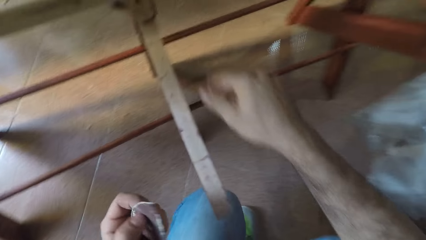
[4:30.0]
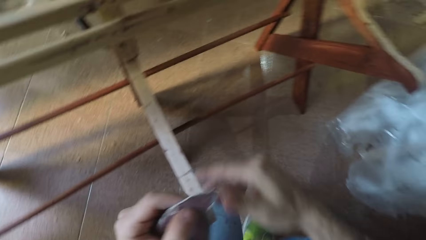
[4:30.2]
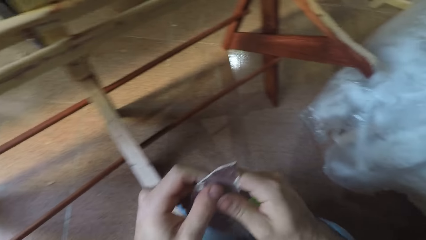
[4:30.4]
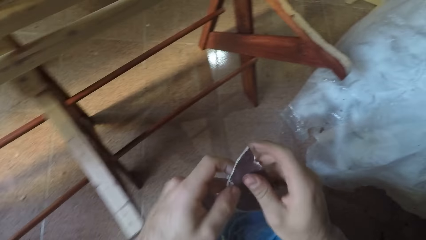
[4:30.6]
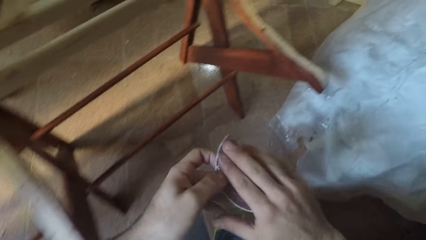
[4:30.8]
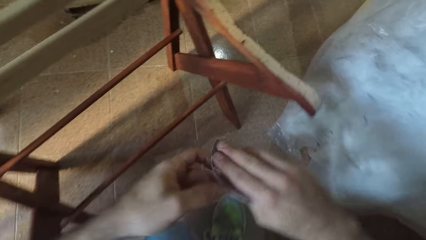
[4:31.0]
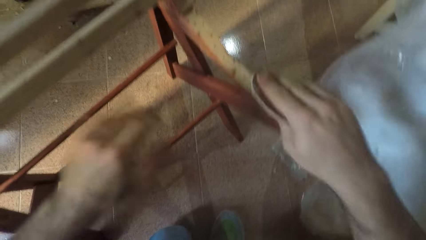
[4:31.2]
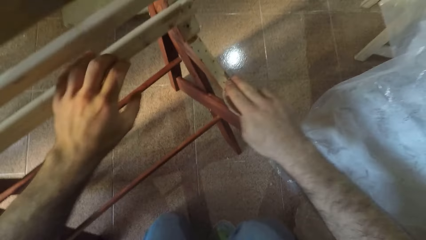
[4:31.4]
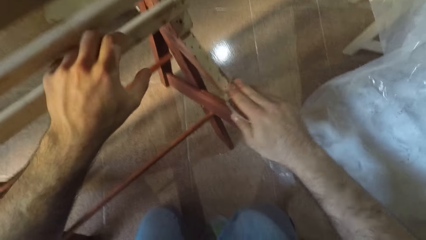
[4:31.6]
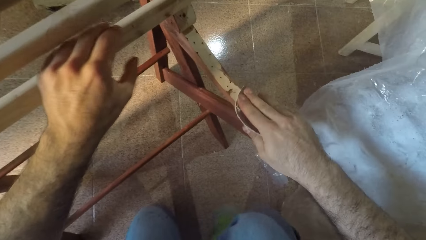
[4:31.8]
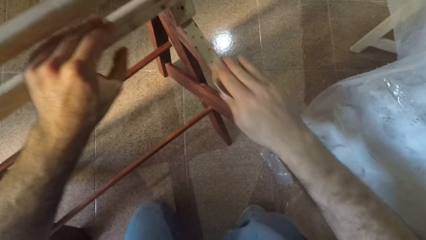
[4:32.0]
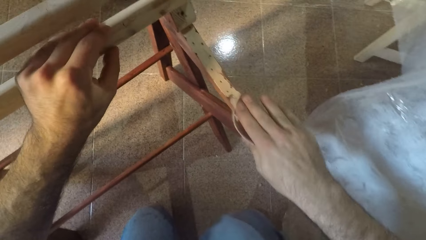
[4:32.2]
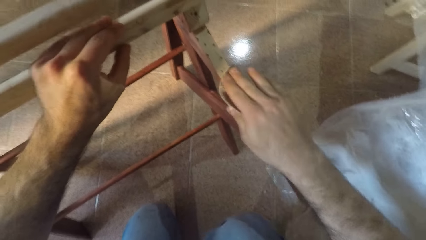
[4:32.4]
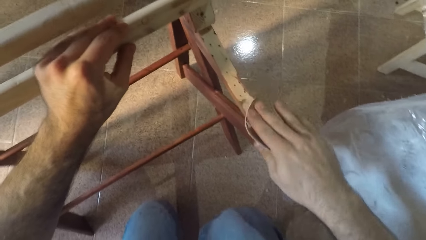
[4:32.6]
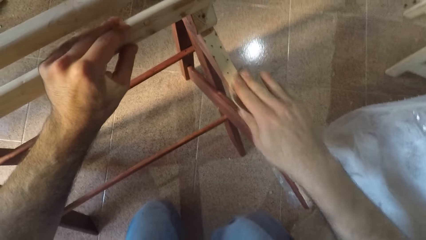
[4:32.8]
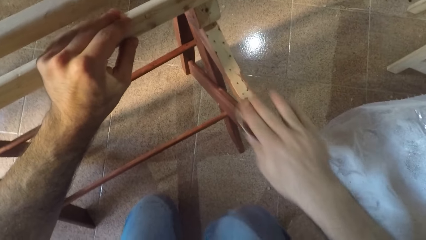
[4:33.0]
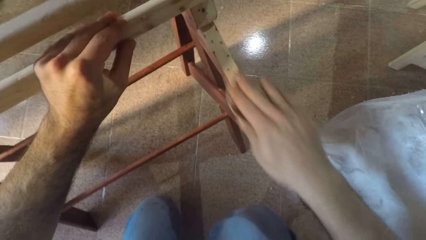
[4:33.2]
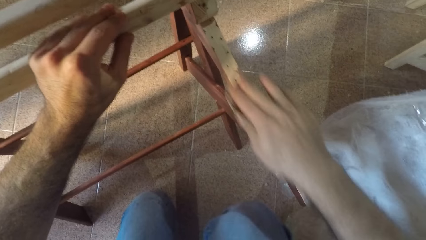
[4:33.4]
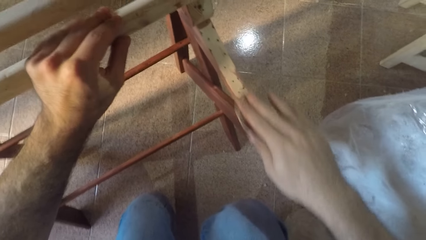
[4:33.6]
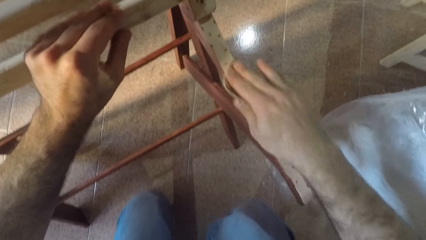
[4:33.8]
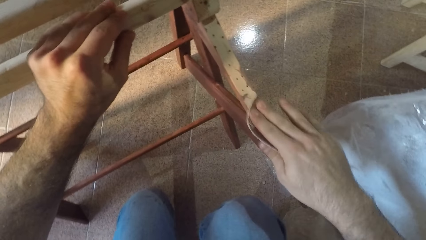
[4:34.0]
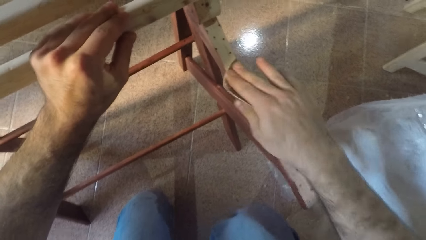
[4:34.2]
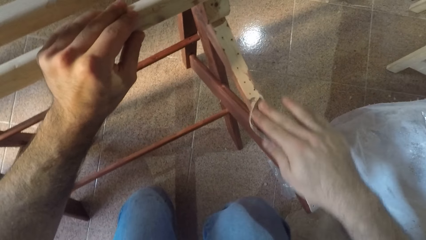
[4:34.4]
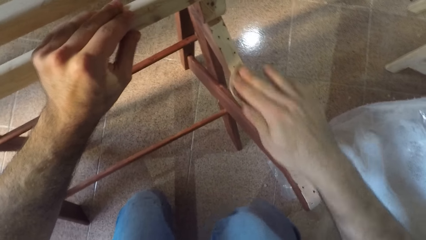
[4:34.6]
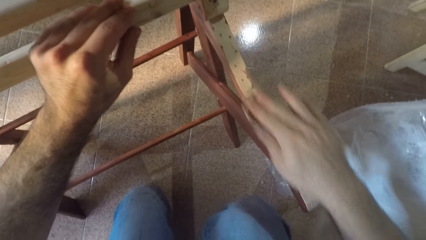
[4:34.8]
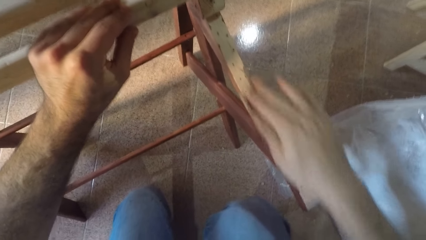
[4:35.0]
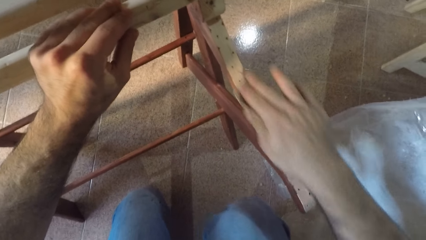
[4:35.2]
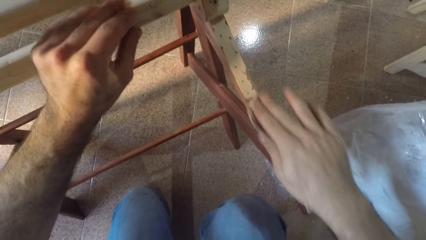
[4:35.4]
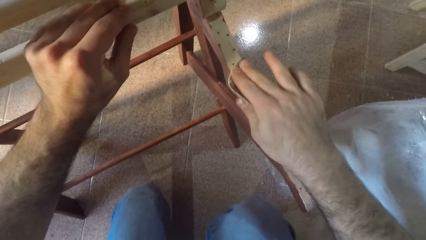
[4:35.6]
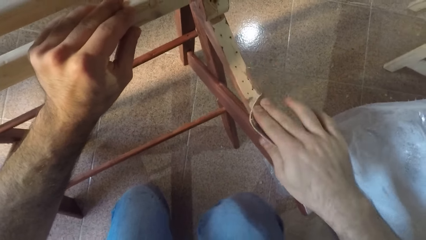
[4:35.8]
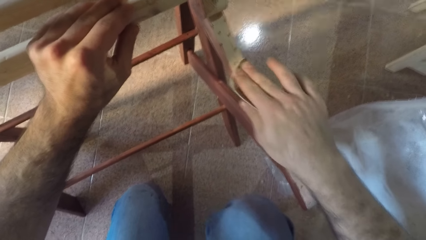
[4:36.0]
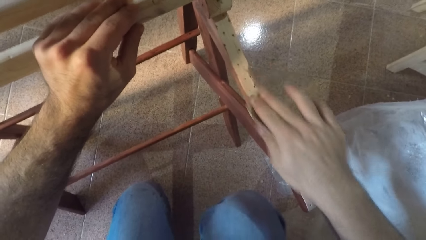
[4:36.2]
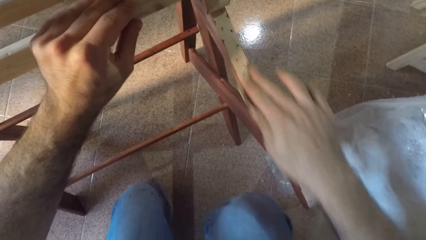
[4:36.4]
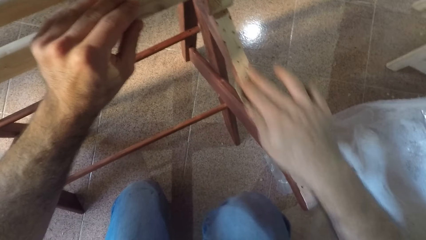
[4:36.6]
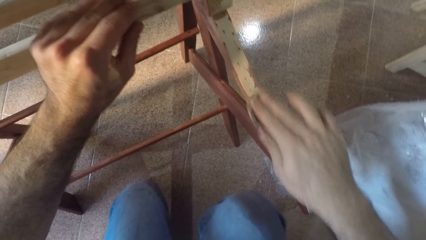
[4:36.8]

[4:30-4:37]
The camera wearer passes the sandpaper to his right hand. He holds a piece of wood with a hand. He sands the piece of wood with the sandpaper.

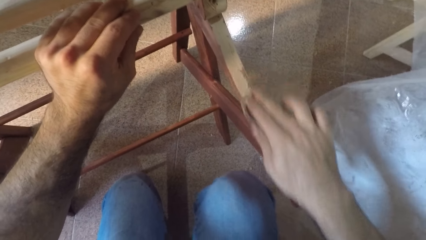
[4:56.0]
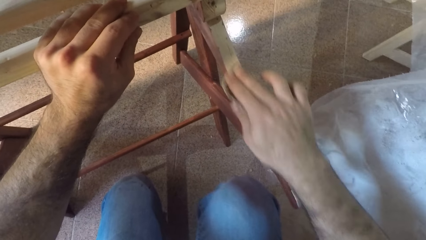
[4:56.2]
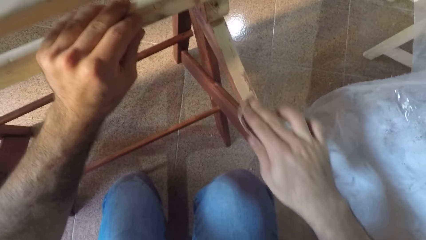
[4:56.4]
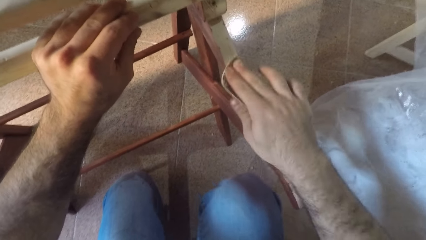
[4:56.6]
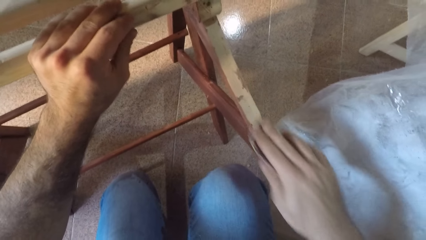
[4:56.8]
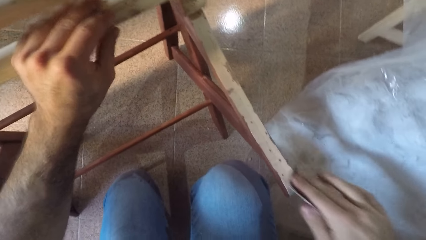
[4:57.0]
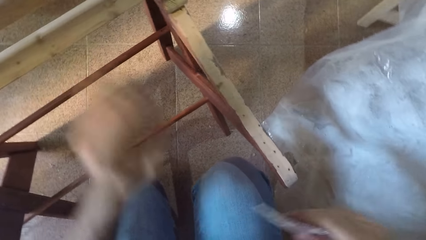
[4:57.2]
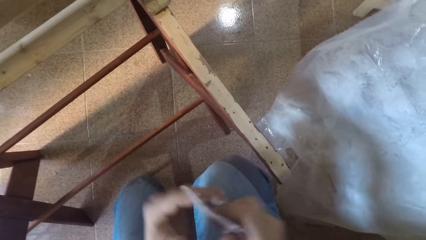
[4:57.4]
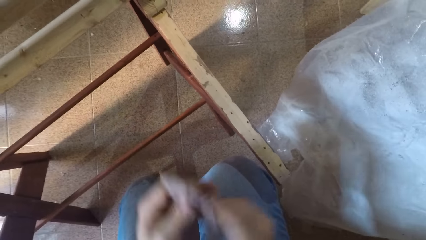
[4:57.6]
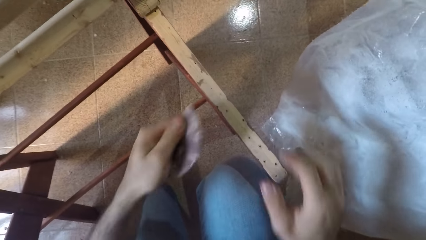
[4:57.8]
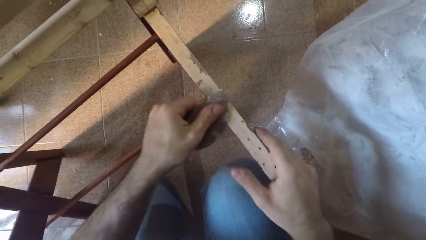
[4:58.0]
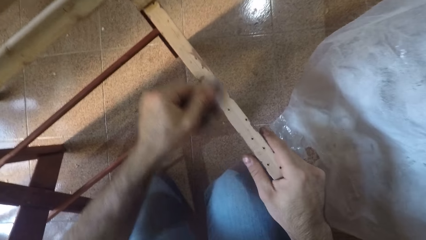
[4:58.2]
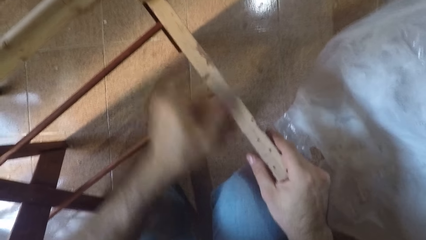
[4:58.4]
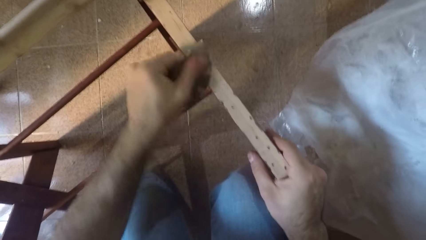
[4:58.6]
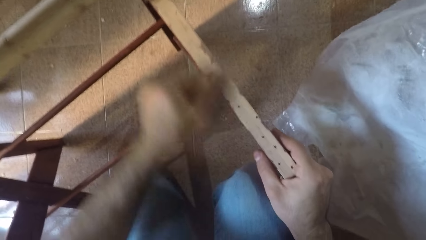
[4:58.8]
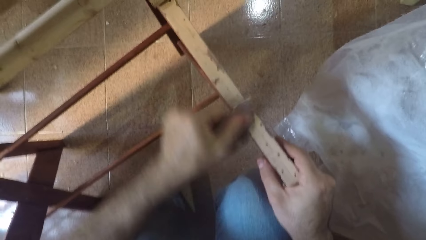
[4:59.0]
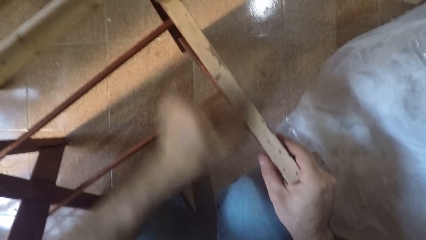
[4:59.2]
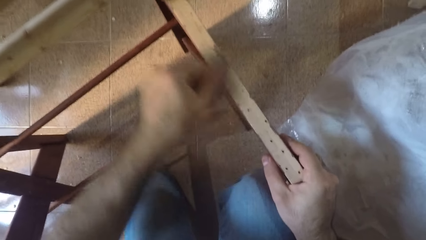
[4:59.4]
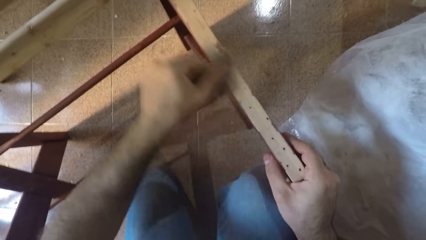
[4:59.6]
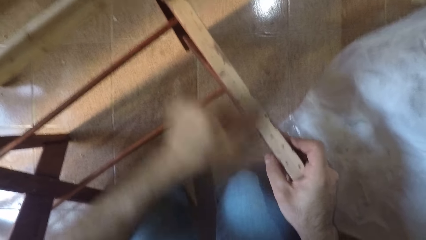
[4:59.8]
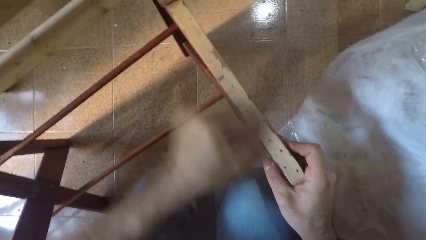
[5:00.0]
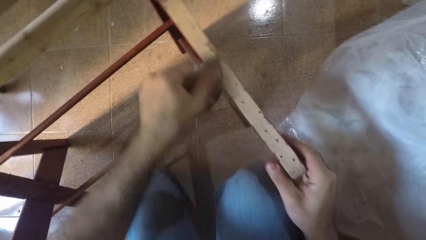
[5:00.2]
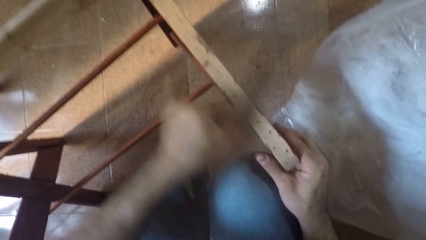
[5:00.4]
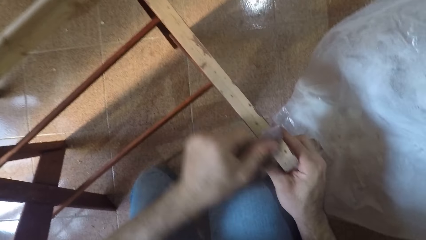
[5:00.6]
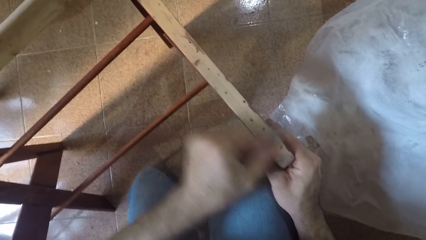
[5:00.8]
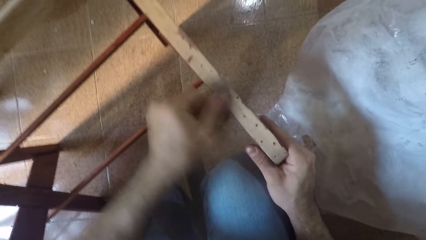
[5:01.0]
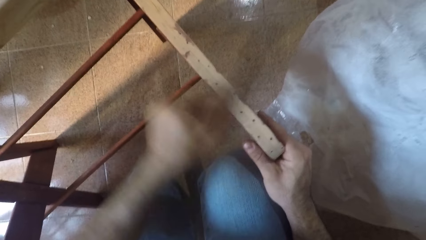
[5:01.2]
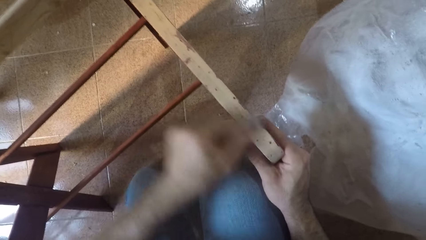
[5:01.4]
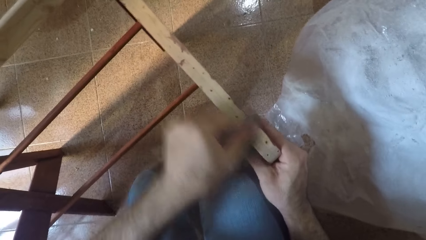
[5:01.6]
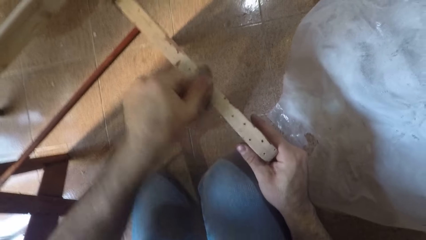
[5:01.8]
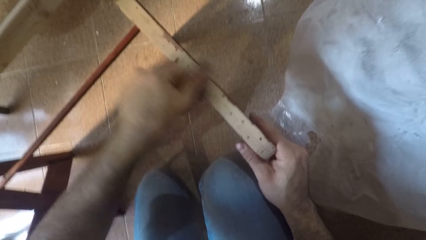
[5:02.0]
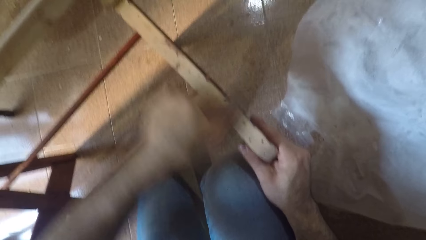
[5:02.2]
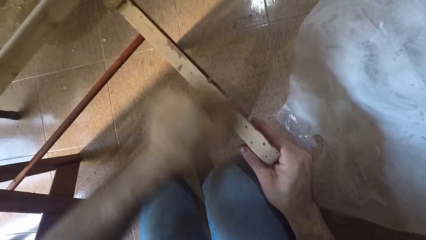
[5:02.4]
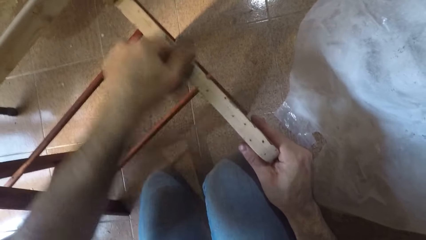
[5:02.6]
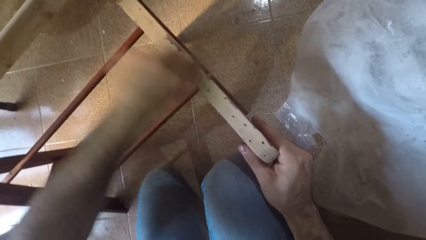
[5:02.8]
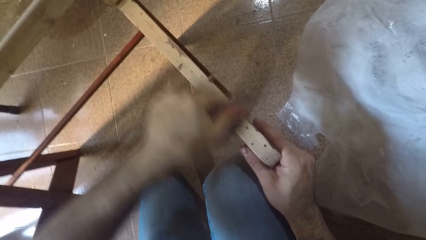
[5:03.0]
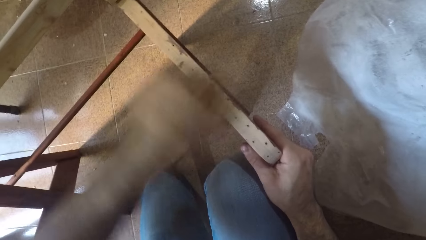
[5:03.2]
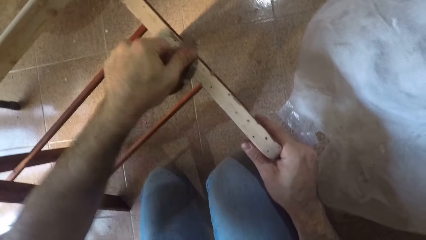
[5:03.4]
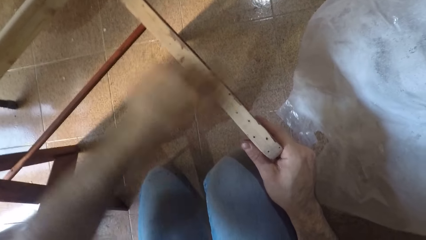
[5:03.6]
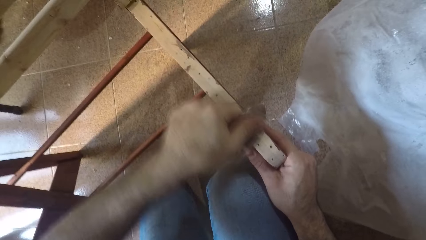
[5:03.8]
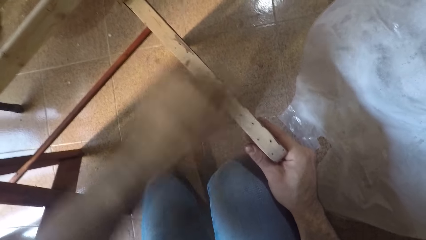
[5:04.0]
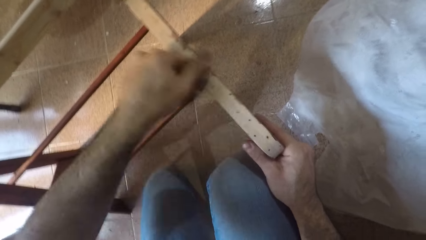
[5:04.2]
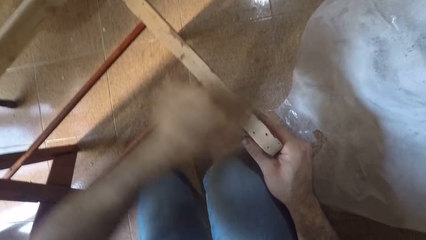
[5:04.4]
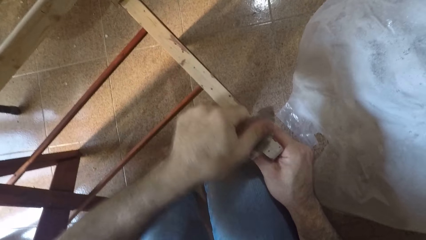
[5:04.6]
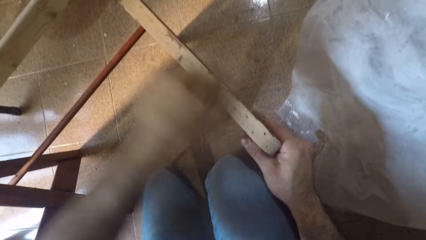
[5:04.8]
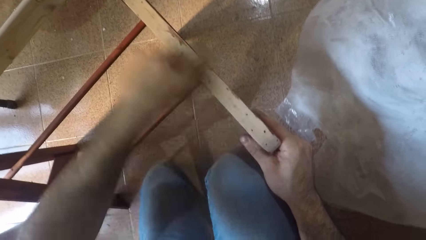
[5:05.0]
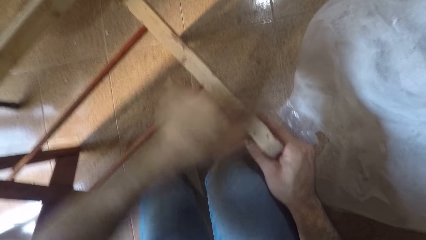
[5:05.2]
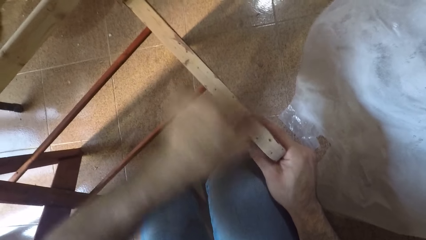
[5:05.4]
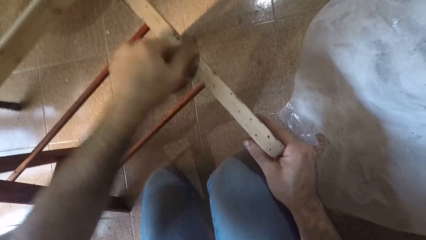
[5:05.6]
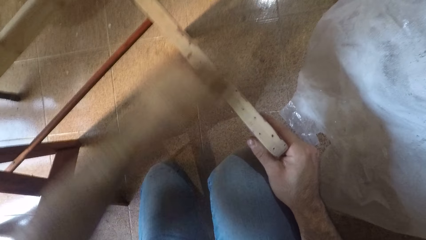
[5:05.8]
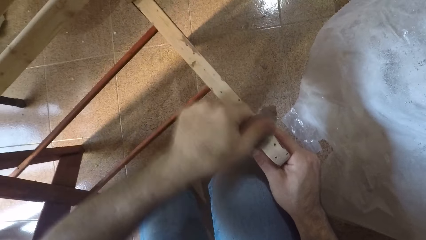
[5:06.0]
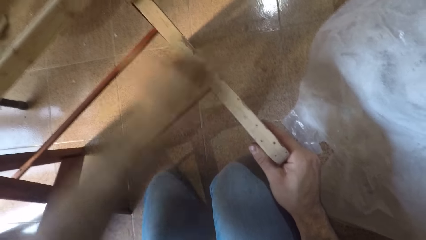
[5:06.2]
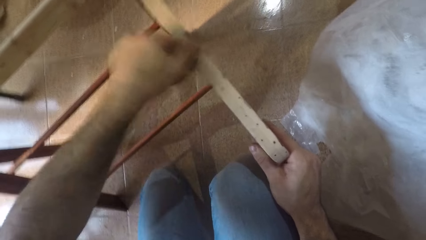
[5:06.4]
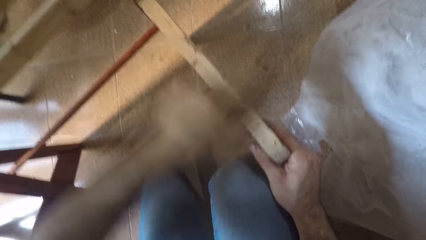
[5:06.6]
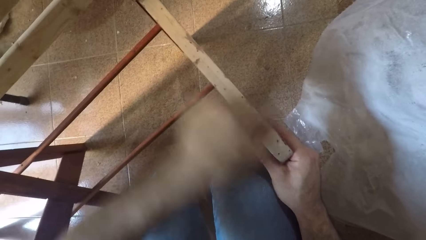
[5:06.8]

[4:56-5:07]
The camera wearer holds the piece of sandpaper with his left hand. He passes the sandpaper to his left hand. He smooths the wood with the piece of sandpaper.
